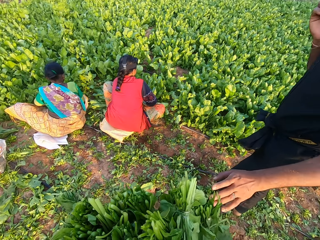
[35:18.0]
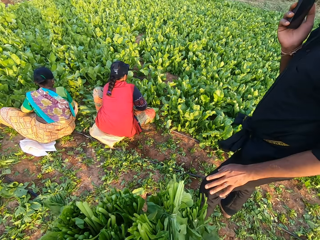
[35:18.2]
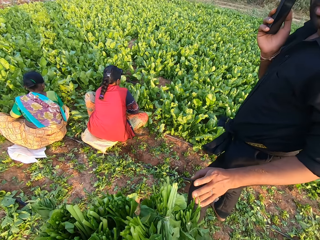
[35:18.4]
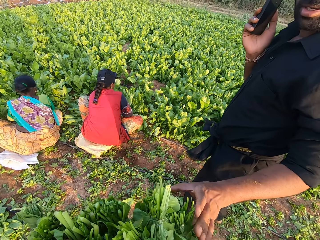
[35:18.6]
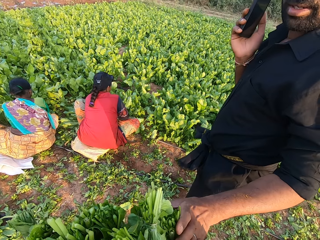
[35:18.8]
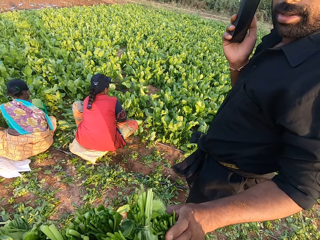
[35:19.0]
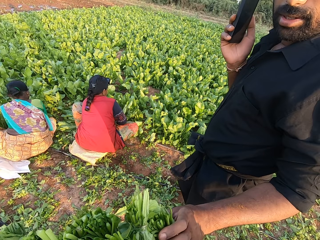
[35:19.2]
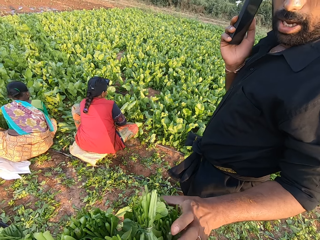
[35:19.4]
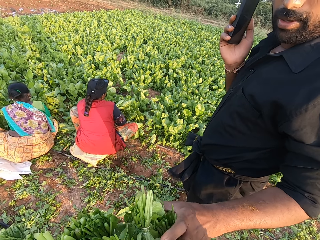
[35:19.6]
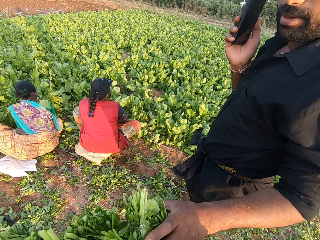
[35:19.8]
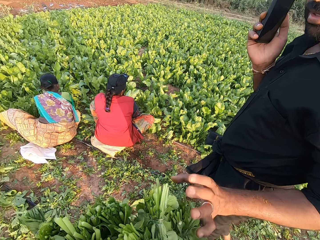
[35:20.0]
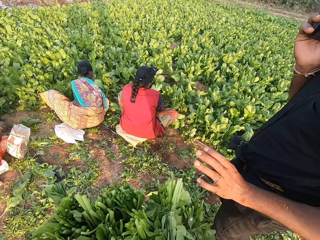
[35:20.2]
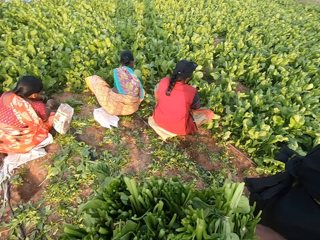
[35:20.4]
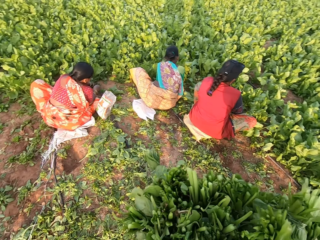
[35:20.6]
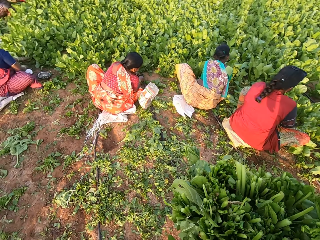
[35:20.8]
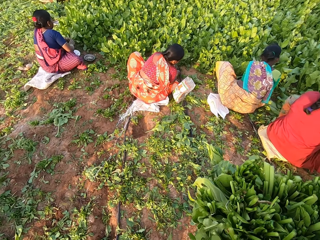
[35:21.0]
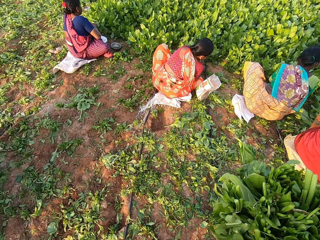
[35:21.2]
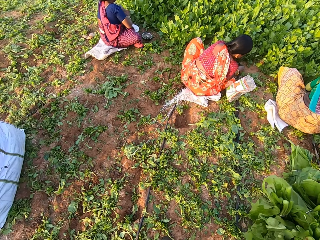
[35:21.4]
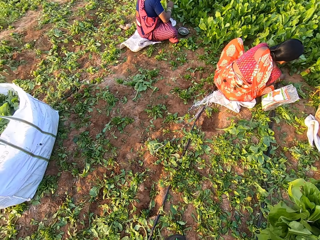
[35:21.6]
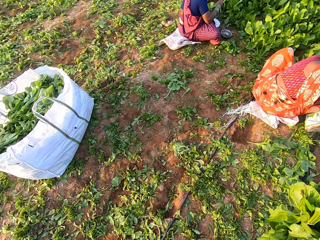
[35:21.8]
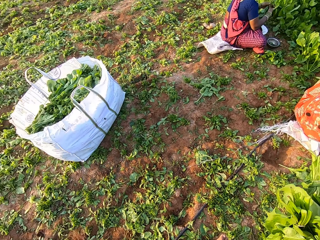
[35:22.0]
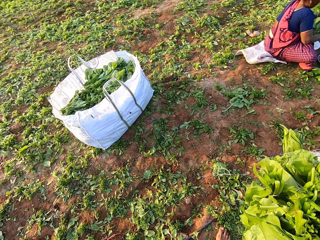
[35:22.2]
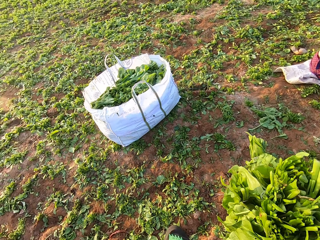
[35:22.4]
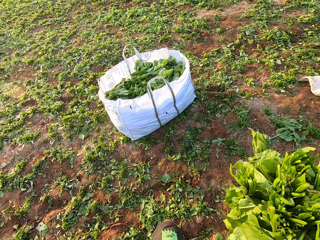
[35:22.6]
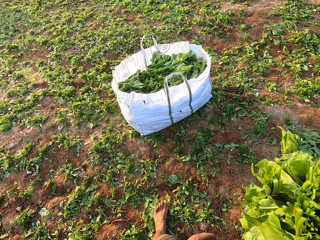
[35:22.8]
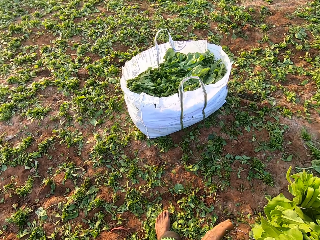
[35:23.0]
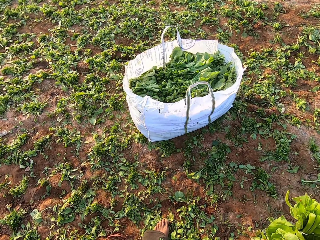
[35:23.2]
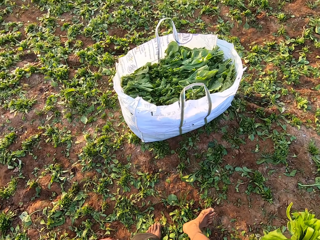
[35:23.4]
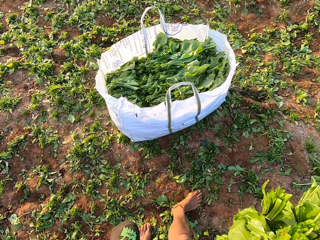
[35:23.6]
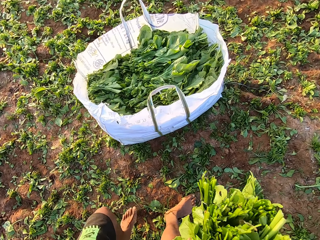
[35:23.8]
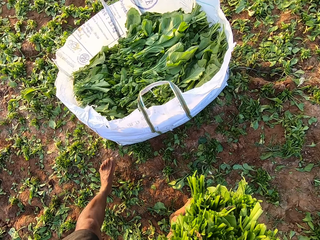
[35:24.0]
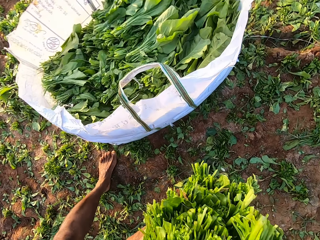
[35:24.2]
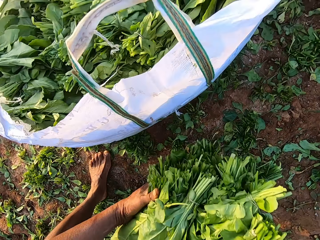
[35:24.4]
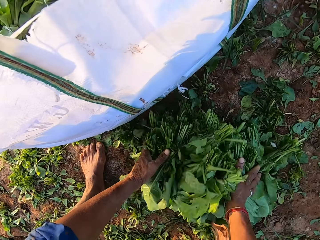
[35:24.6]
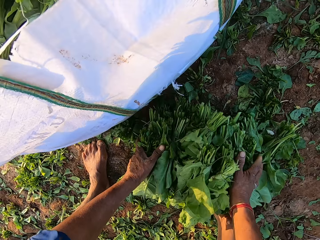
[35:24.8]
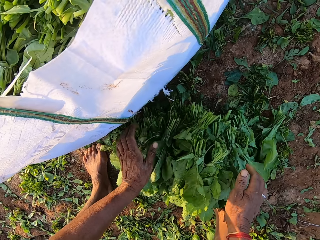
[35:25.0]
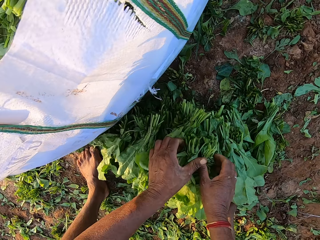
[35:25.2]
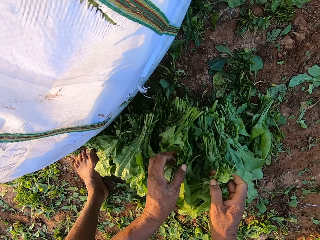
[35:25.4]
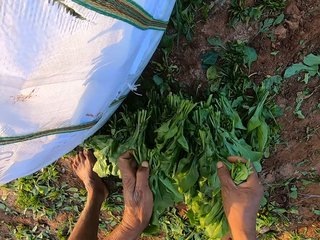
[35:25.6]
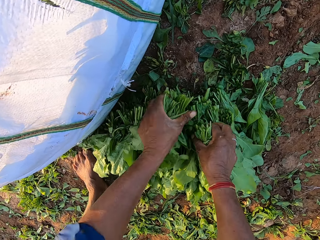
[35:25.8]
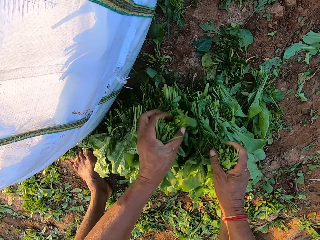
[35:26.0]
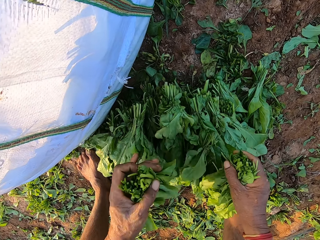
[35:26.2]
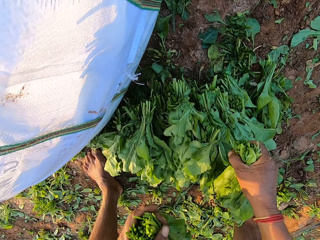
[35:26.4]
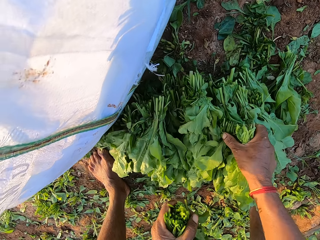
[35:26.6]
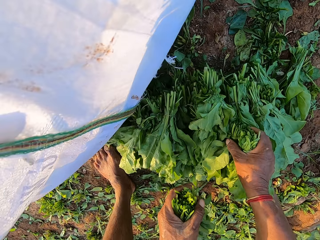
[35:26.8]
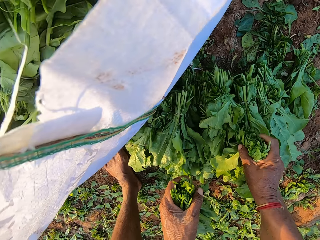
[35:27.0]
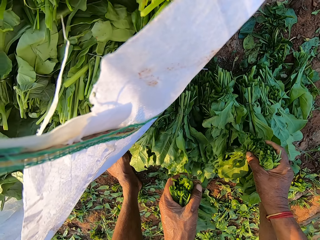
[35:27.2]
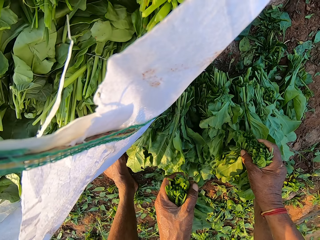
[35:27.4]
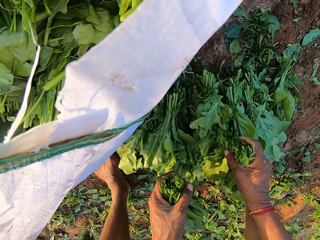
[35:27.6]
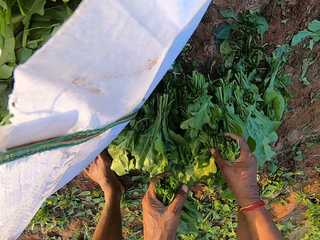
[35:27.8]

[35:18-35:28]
A woman harvests the vegetables with her hands. Another woman holds the vegetables in her hands. The camera wearer moves the green vegetables to the plastic bag. He drops the bunch of vegetables in his hands on the ground. He picks up the bunch of vegetables from the bunch of vegetables on the ground with his hands. He inspects the green vegetables.

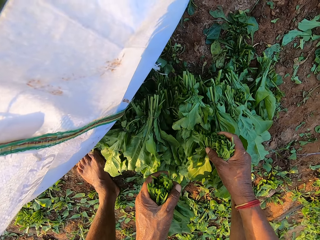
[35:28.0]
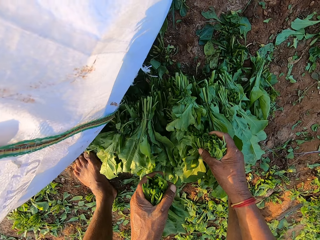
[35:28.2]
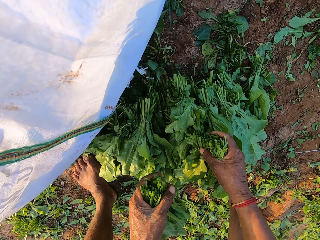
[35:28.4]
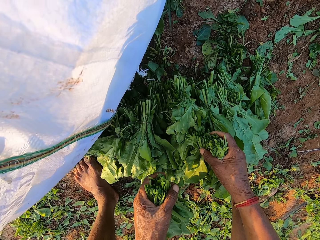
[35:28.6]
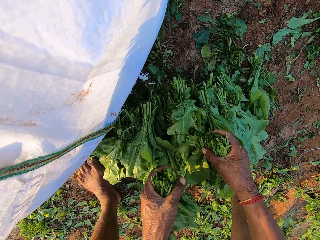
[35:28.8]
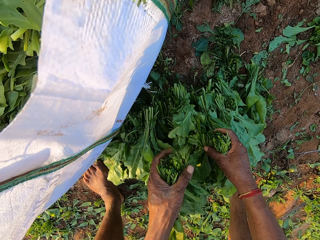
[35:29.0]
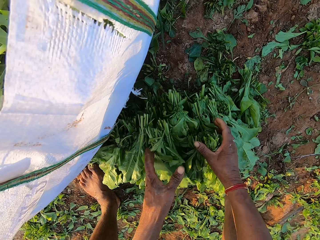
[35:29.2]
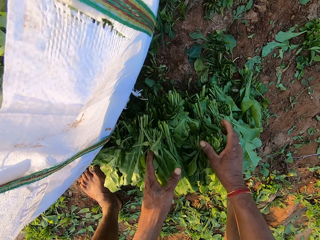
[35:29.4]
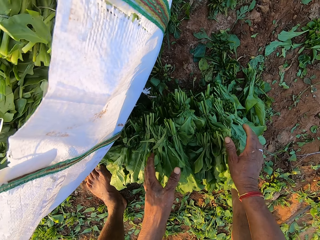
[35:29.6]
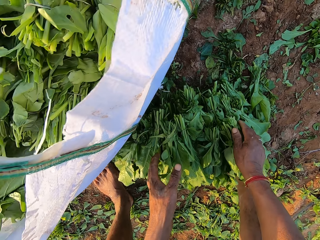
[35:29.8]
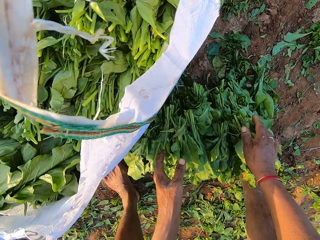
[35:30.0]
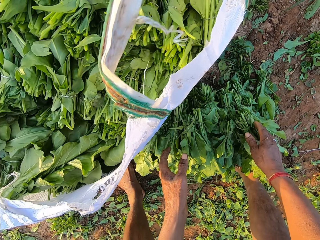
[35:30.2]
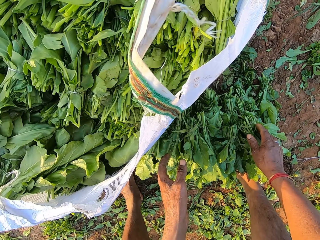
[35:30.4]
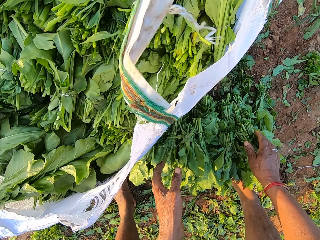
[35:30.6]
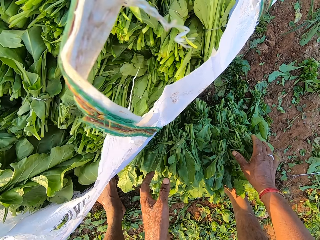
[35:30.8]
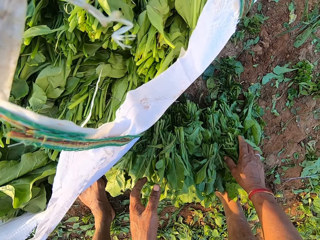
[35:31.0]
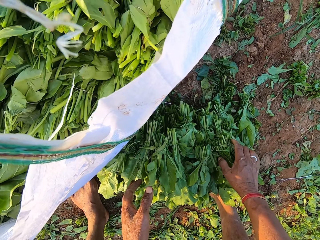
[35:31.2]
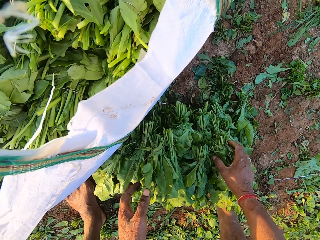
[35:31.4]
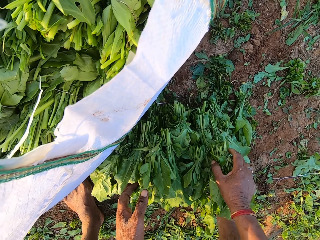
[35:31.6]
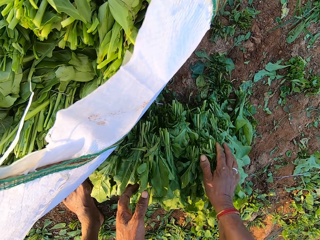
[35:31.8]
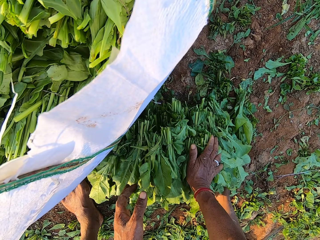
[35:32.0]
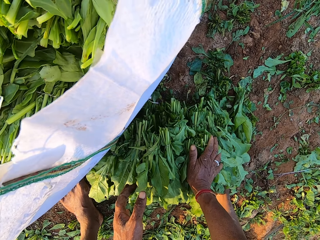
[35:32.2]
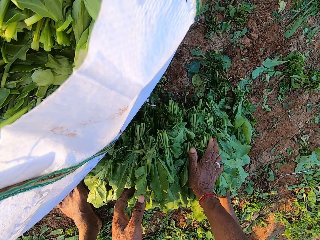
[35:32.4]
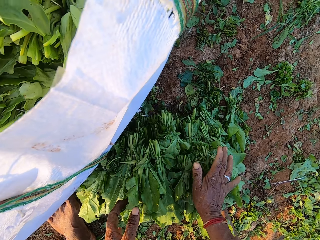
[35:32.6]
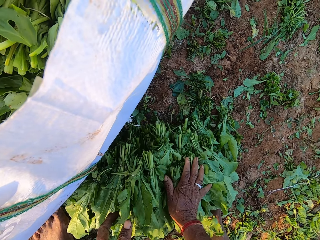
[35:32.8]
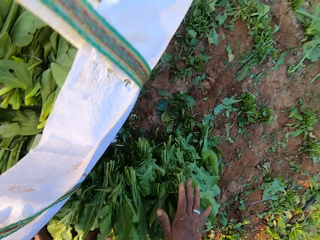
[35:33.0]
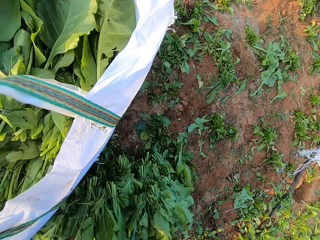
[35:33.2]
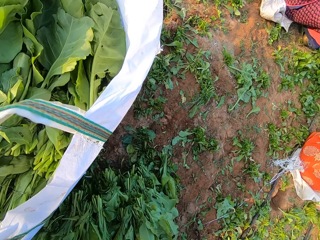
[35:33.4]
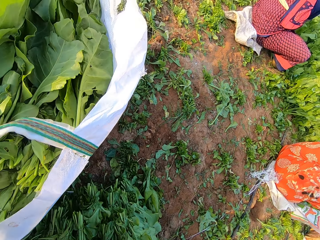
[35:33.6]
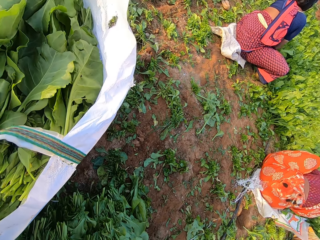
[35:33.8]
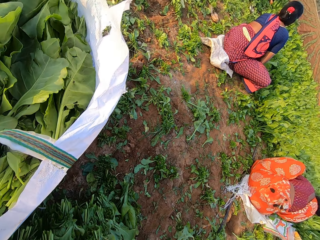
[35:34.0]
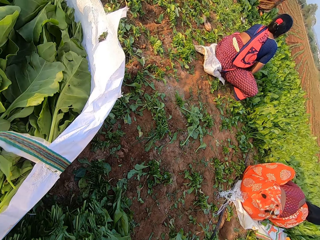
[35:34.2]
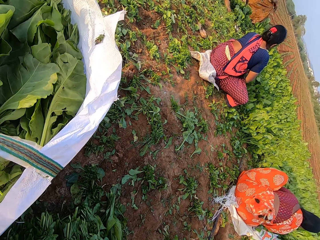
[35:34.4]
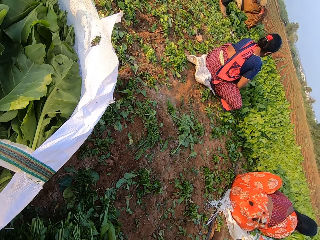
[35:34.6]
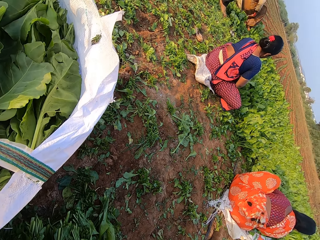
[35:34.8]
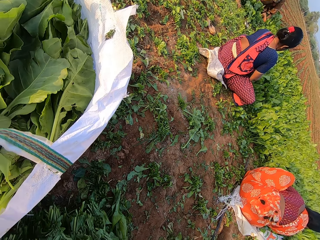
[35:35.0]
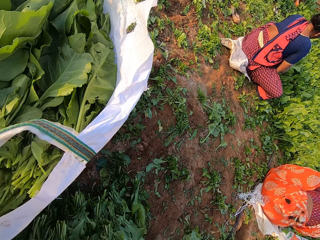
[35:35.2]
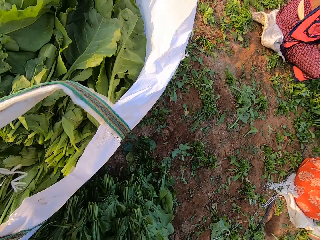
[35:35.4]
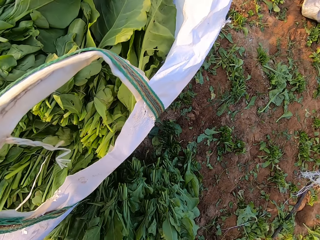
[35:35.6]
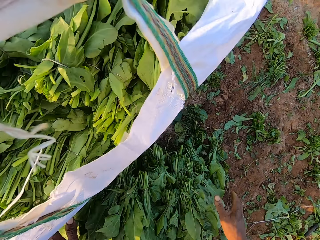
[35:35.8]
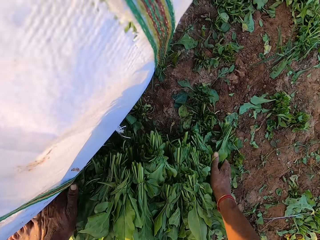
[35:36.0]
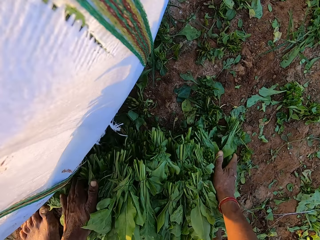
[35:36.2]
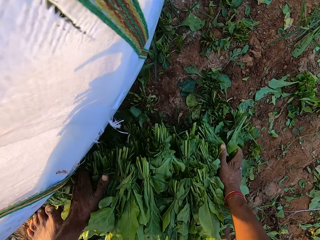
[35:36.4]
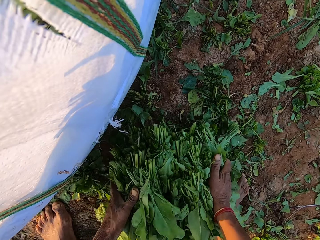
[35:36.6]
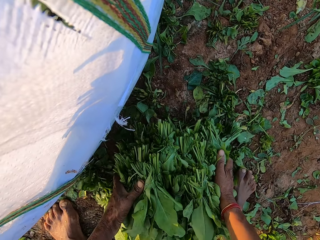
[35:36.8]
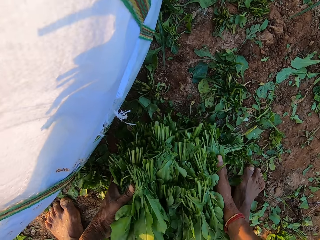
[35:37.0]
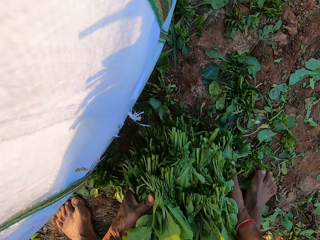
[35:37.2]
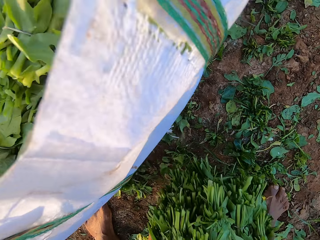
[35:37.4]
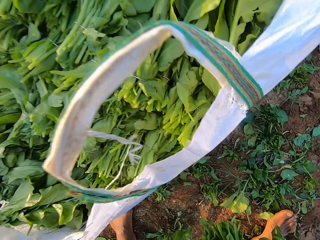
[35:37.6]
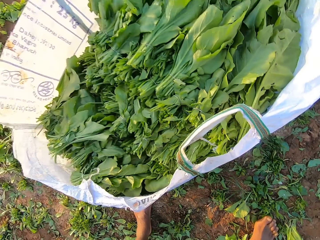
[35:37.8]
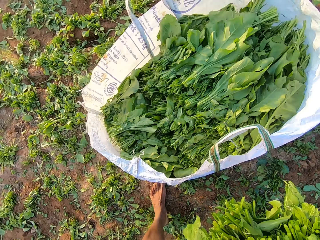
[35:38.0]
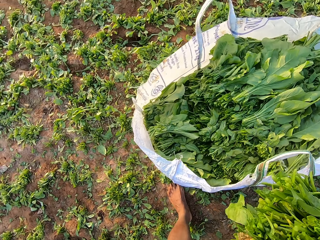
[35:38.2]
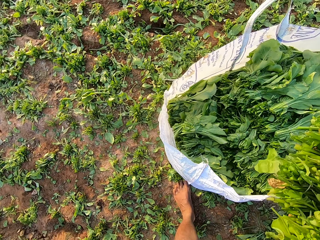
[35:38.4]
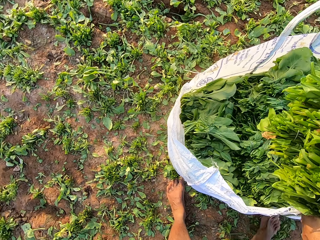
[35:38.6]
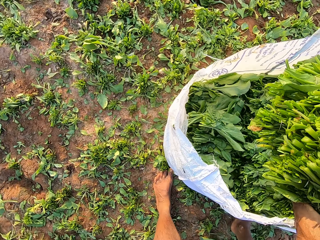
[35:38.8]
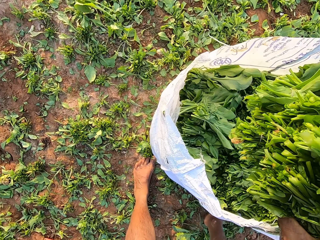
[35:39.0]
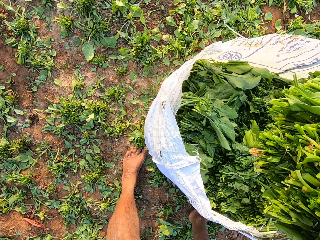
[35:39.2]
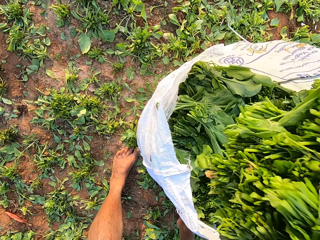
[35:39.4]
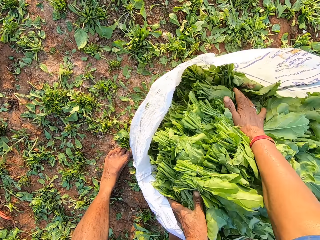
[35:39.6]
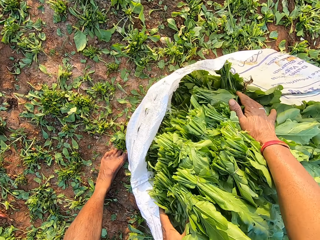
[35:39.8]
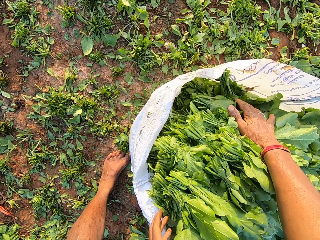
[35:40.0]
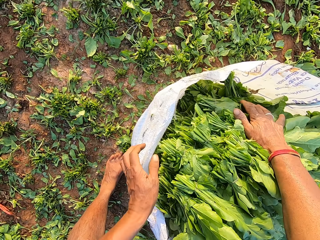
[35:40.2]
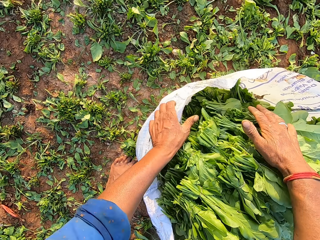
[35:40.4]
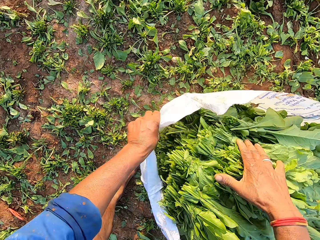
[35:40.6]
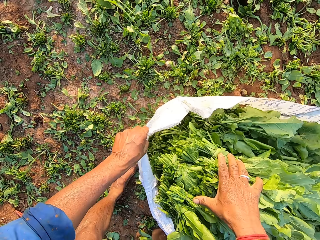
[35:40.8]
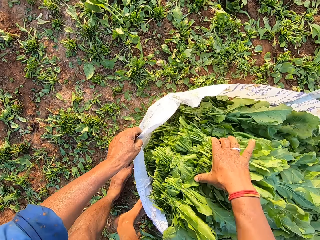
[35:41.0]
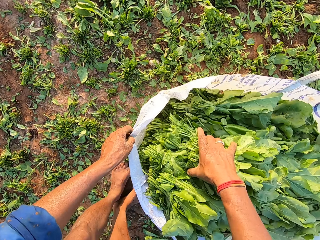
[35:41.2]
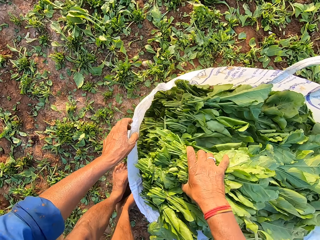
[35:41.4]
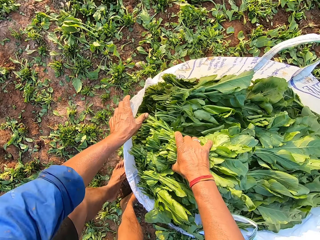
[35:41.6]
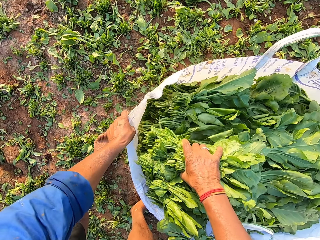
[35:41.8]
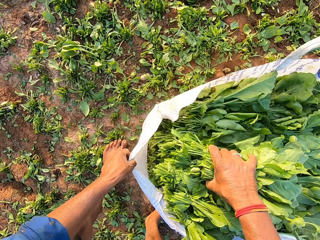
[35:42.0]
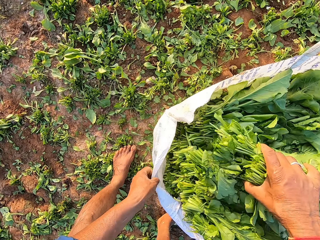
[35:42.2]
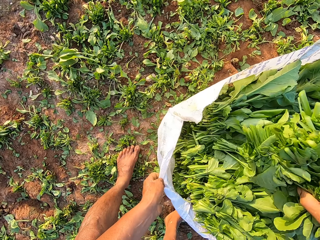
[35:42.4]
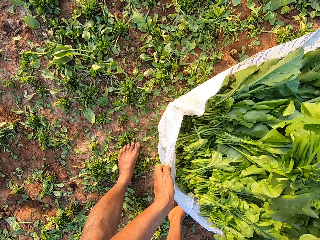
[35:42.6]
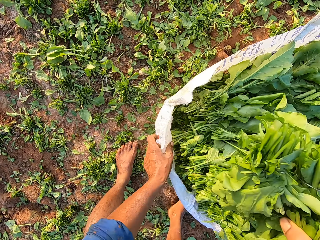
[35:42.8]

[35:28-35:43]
The camera wearer drops the bunch of vegetables on the bunch of vegetables on the ground with his hands. He adjusts the bunch of vegetables on the ground with his right hand. He talks to a person. He presses the bunch of vegetables on the ground with his right hand. He picks the green vegetables from the ground. He packs the bunch of vegetables on the ground with his hands. He inserts the green vegetables in the plastic bag. He drops the bunch of vegetables in the sack with his hands. He holds the sack with his left hand. He presses the bunch of vegetables in the sack with his right hand.
